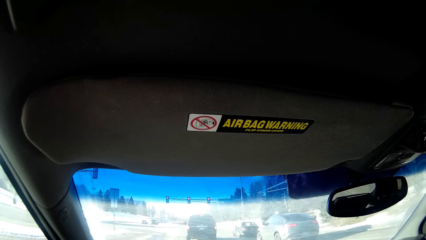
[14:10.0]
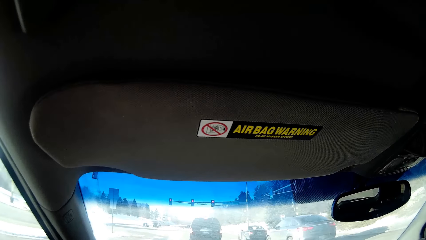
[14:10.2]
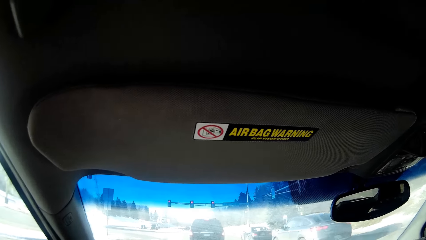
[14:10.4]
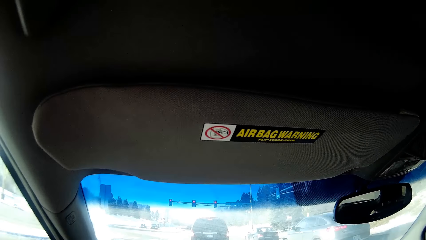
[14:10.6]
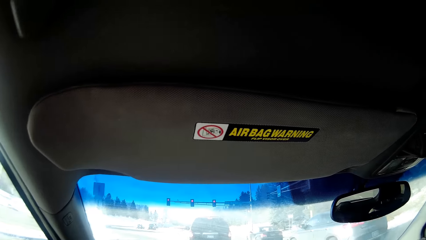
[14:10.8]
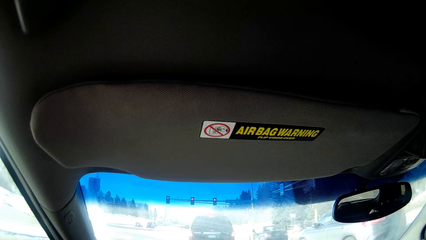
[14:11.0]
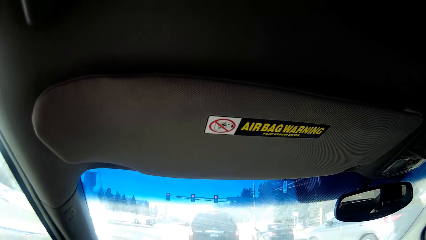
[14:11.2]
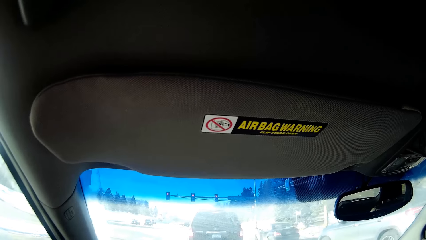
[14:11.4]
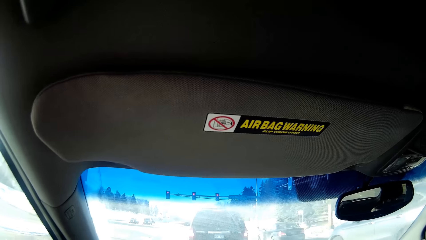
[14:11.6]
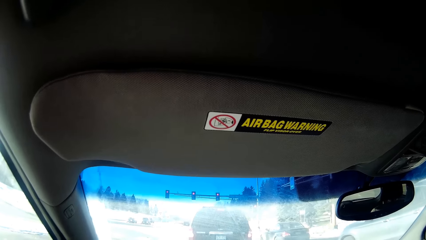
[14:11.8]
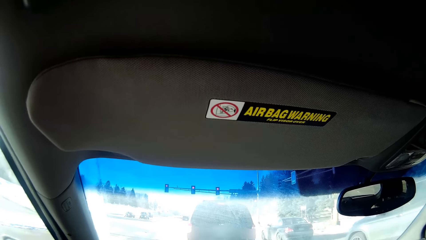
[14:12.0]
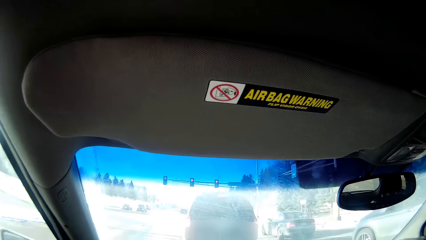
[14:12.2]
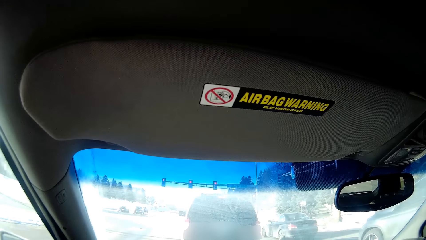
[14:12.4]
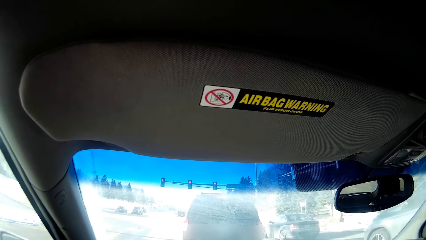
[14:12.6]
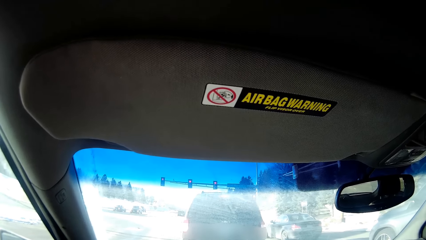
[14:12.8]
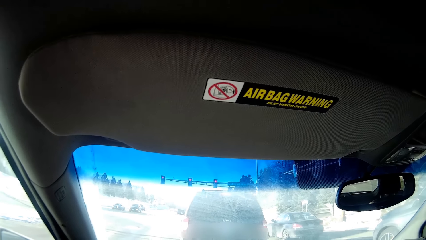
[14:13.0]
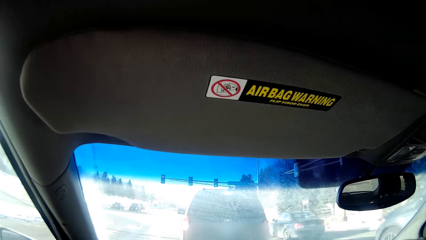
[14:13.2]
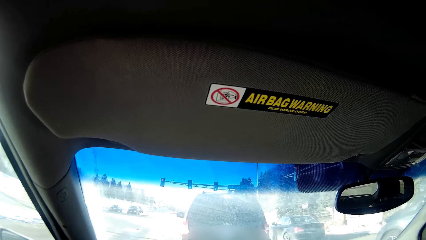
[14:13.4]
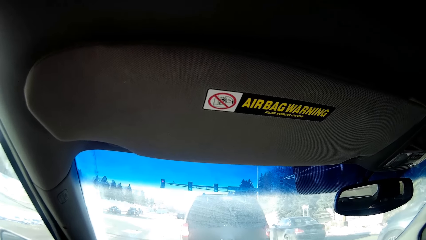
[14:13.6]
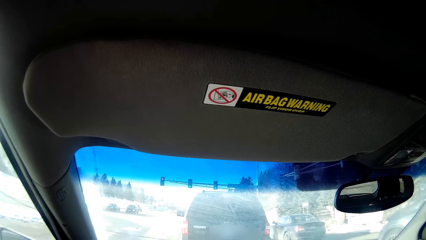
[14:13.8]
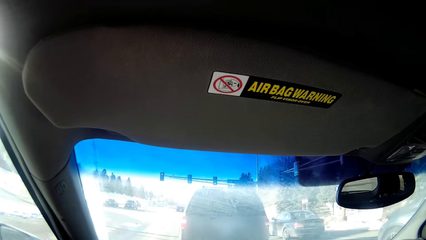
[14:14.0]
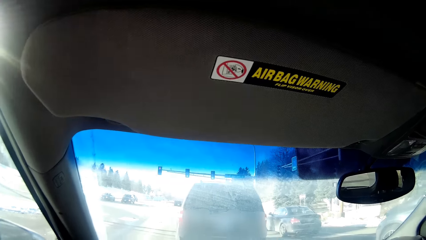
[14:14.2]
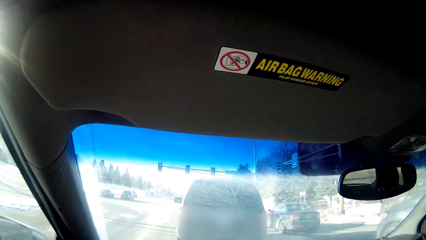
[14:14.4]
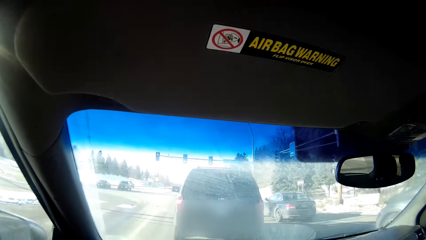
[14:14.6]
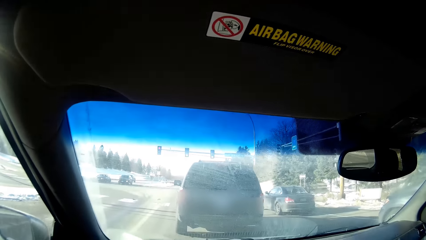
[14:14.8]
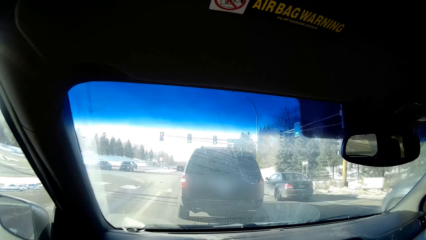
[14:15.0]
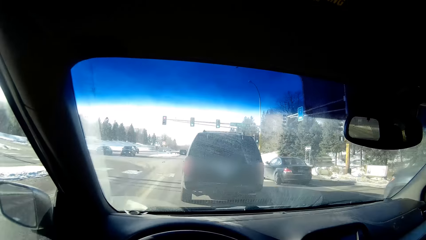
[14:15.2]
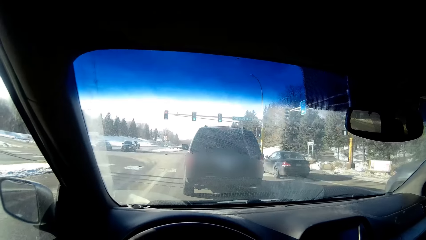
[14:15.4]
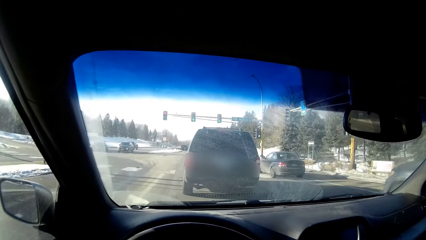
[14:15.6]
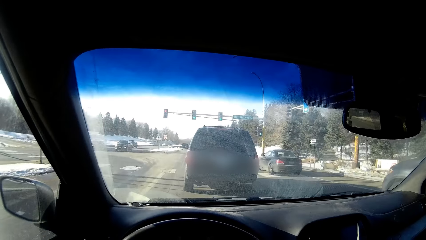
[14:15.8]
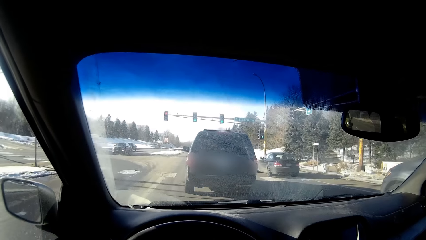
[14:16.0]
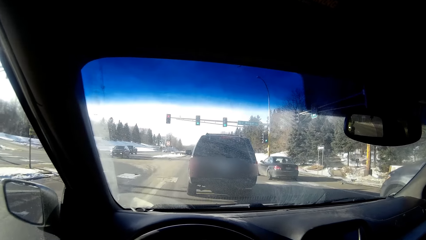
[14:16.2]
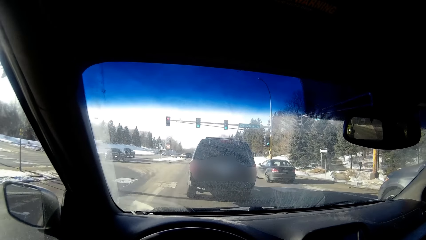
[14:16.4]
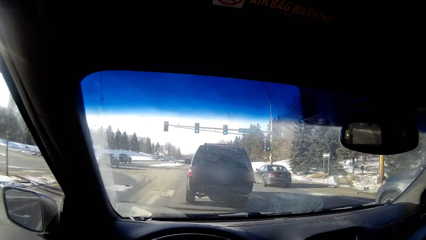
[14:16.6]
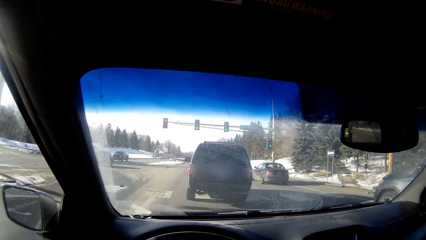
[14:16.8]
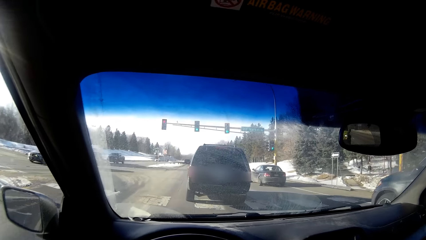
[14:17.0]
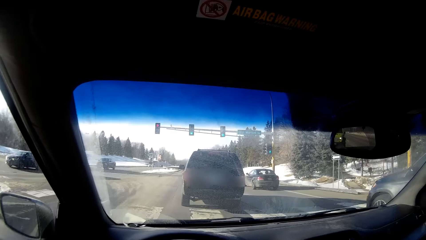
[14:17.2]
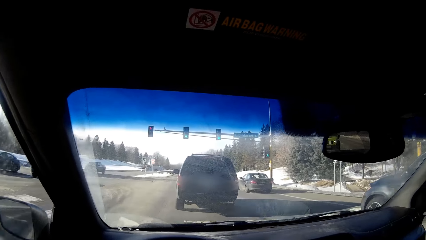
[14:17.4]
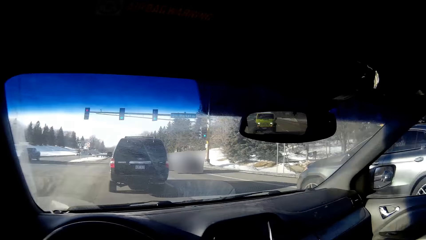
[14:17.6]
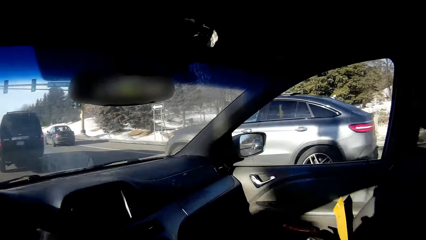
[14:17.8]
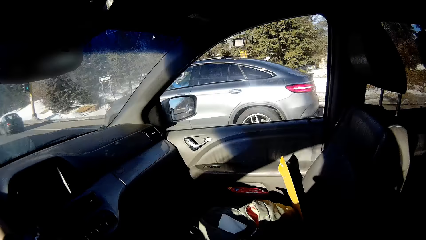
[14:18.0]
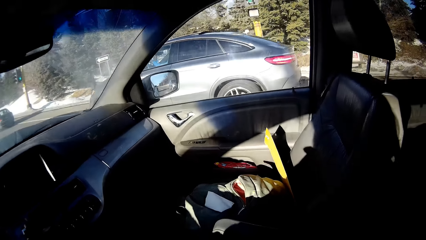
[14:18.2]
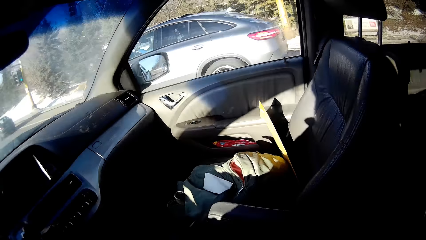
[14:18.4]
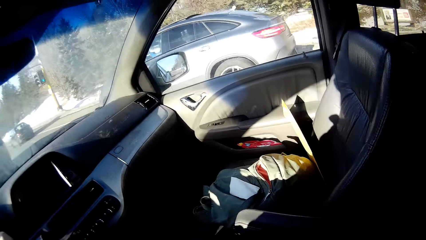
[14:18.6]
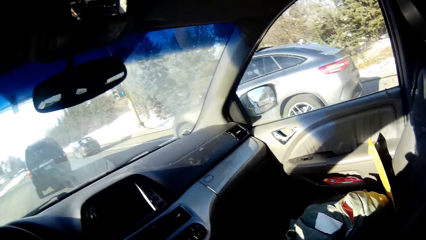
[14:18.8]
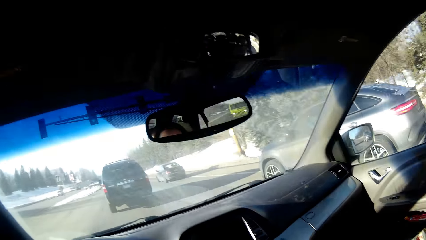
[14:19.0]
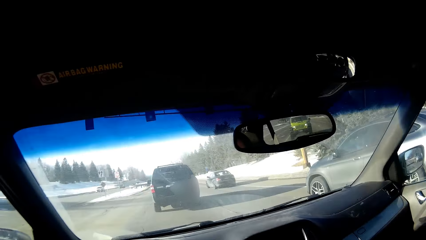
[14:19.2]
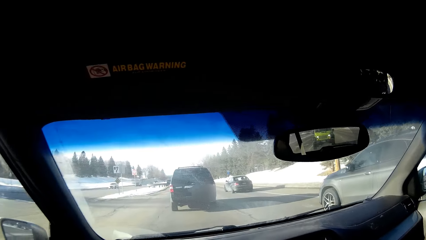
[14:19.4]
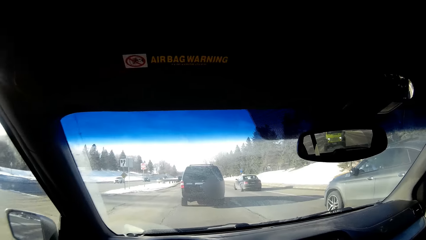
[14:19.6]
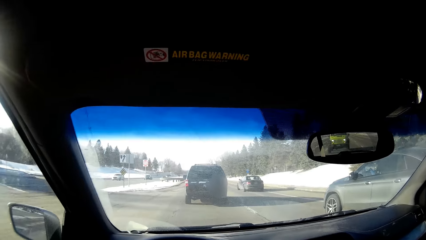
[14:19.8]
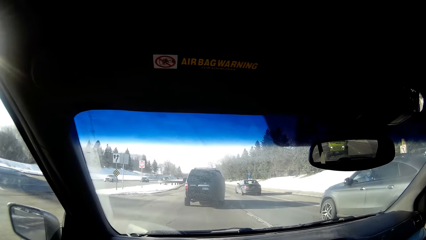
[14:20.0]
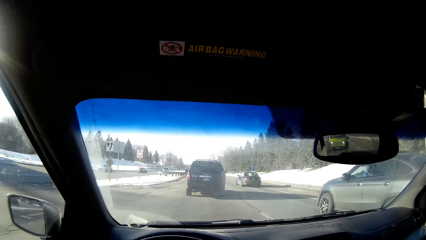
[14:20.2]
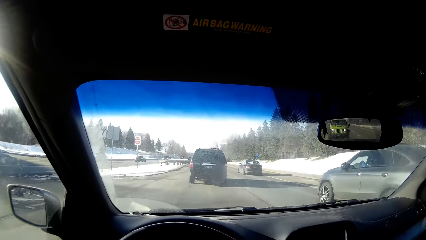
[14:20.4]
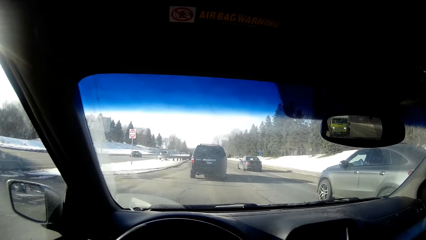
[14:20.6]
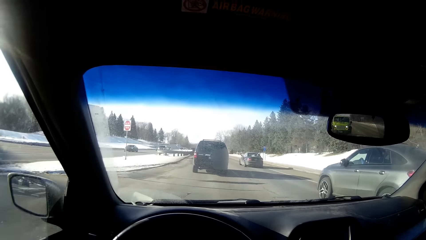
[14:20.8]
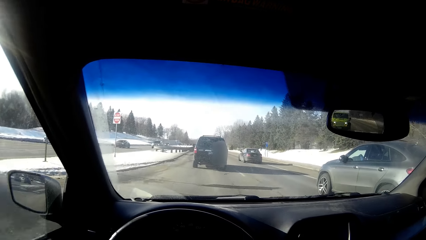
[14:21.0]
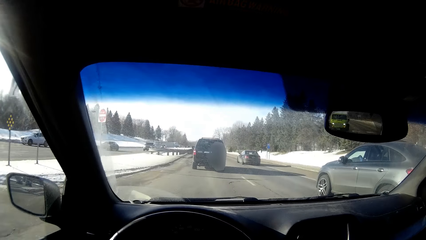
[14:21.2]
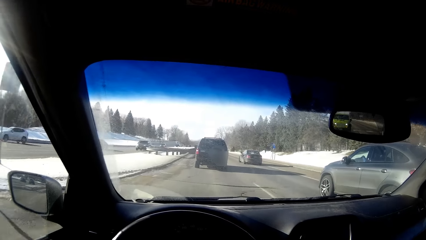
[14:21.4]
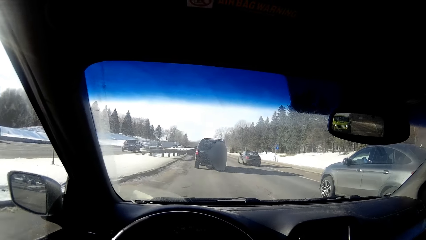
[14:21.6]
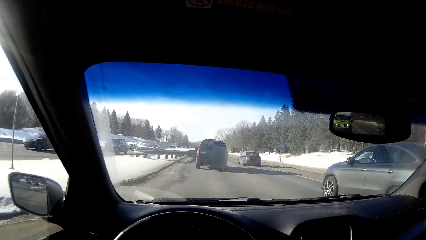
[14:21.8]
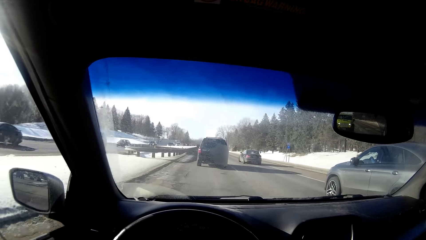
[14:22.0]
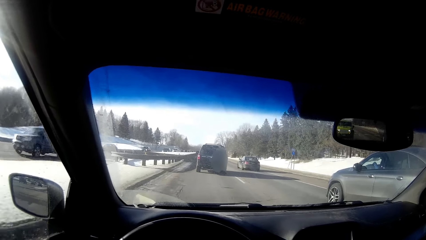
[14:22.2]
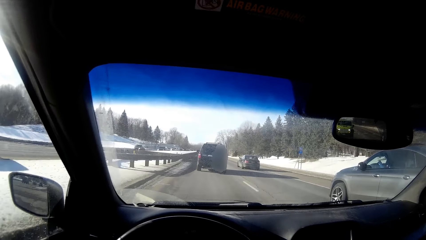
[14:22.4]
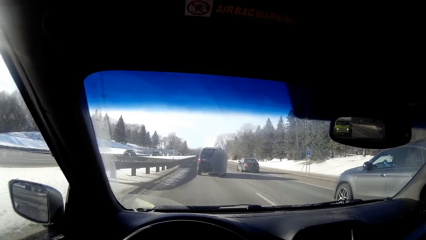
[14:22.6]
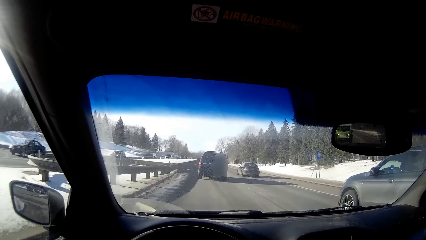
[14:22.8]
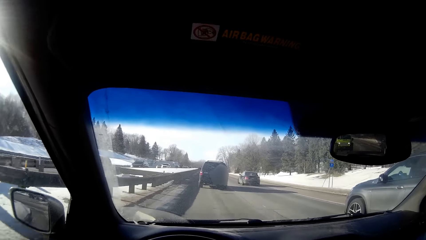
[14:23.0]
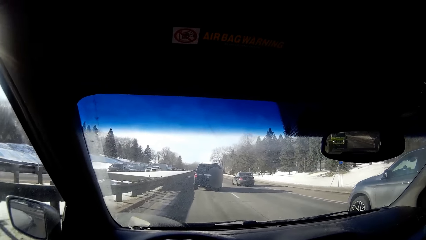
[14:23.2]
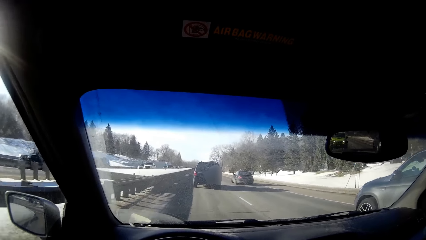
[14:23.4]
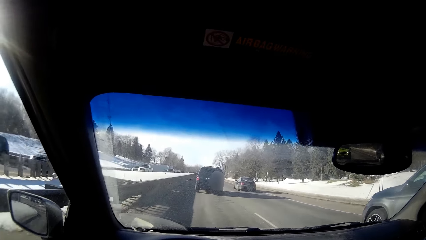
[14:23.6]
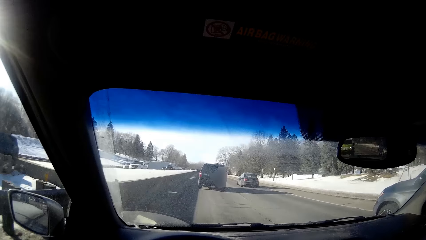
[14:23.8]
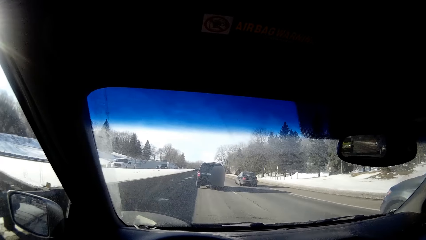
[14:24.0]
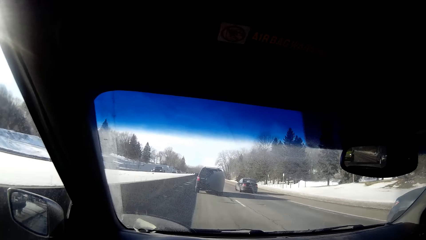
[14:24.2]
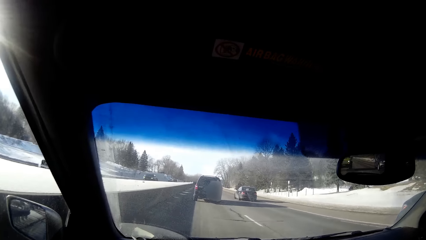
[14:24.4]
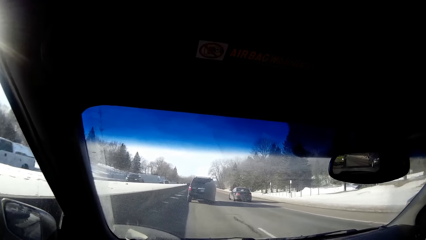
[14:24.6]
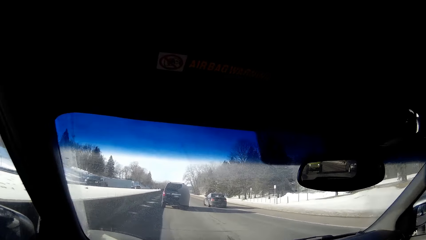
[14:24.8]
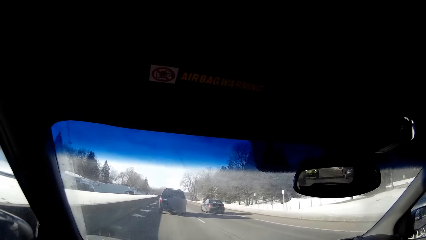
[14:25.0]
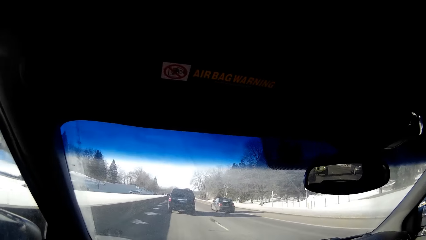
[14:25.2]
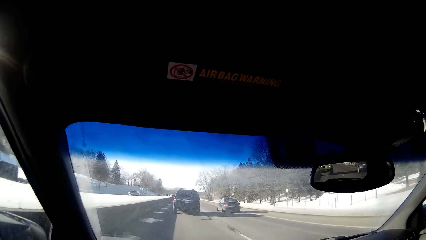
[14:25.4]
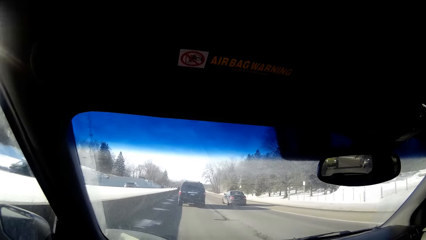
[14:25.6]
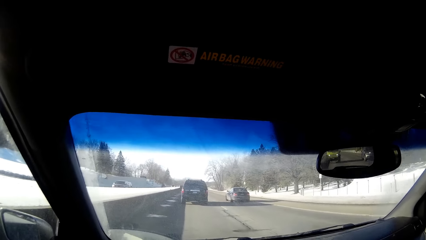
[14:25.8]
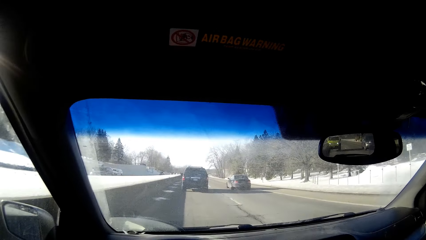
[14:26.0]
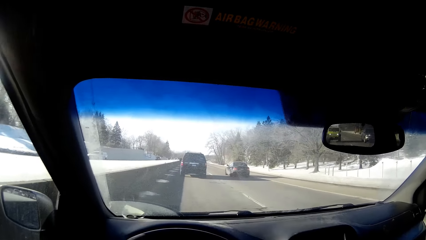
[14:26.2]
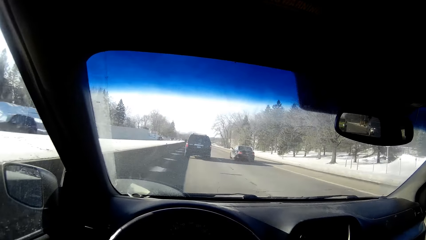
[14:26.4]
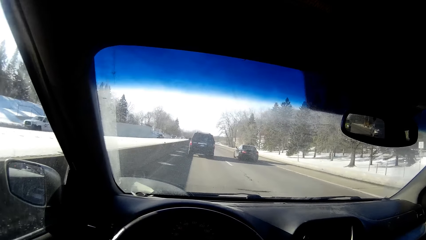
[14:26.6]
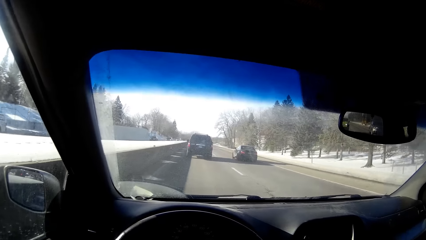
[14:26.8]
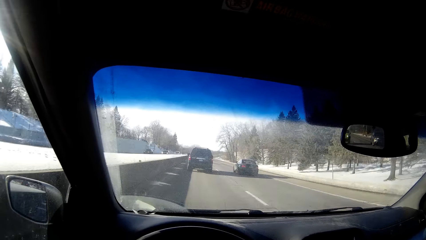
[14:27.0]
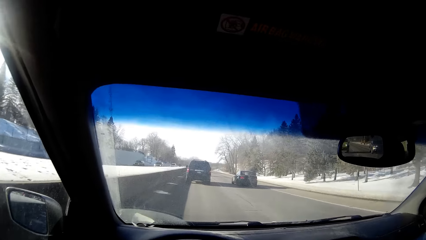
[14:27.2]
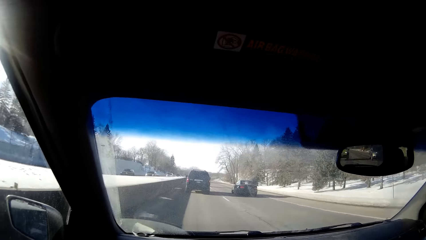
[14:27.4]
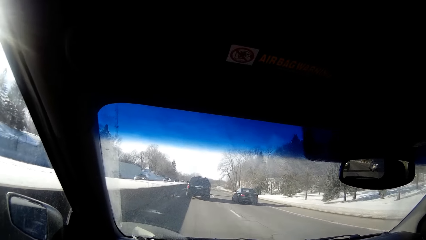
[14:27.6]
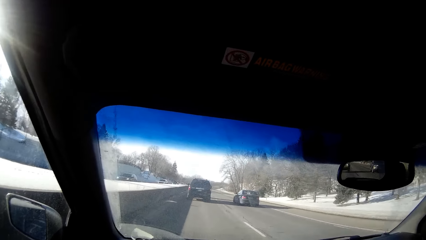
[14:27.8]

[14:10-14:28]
The camera wearer slows down. They look on the side. They speed up.
